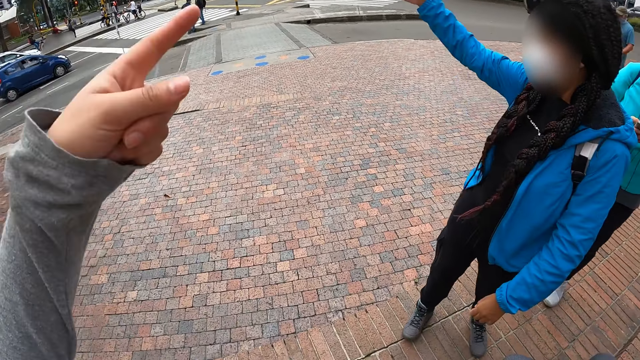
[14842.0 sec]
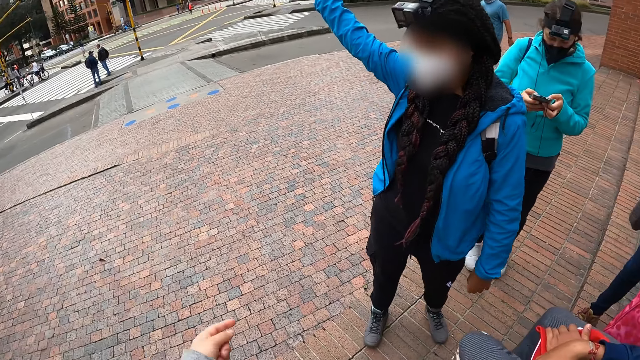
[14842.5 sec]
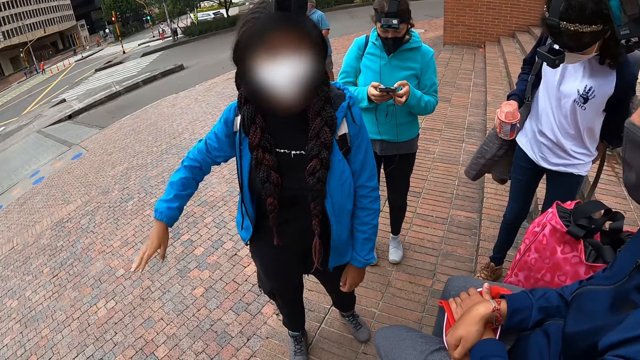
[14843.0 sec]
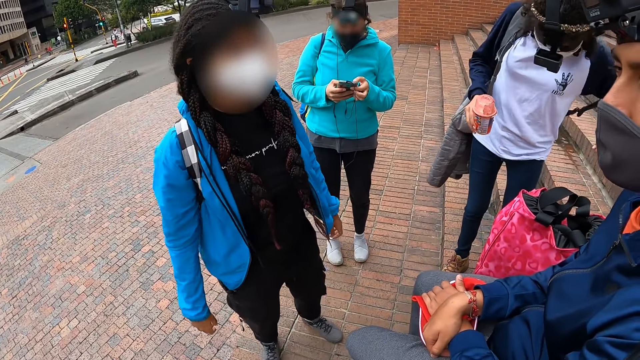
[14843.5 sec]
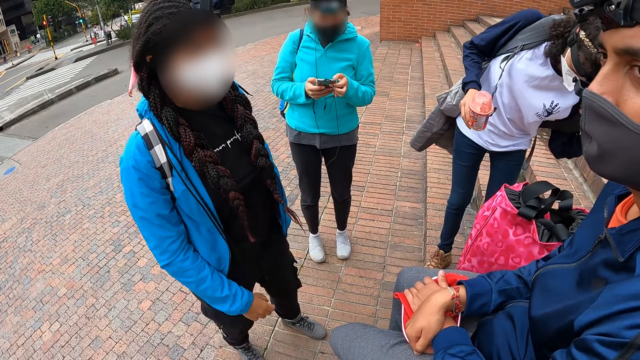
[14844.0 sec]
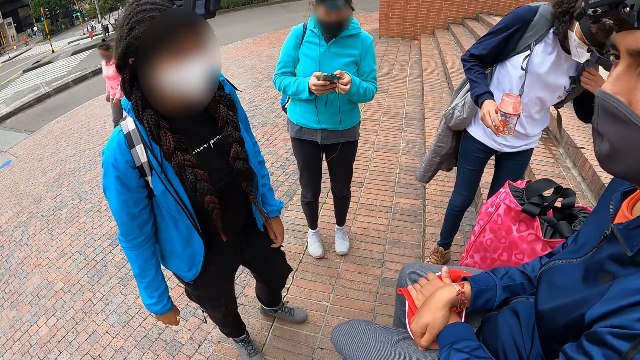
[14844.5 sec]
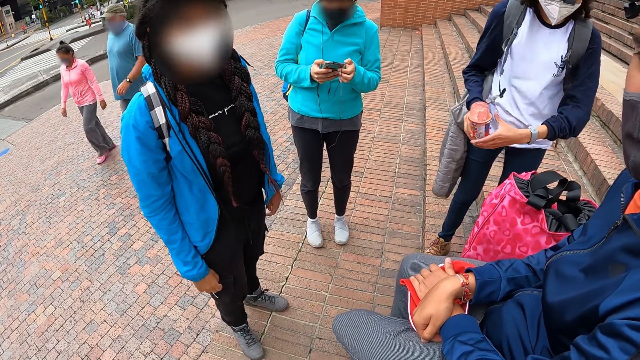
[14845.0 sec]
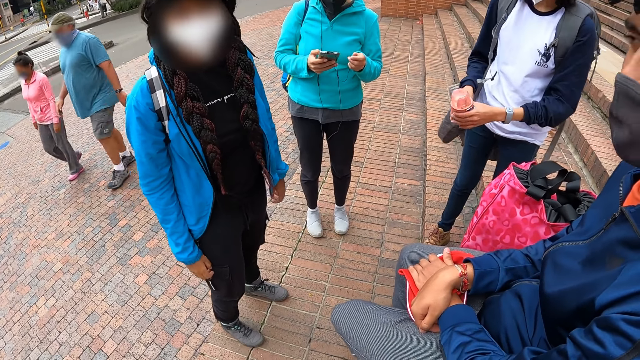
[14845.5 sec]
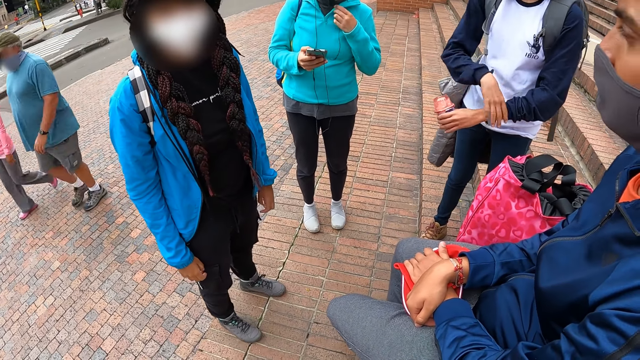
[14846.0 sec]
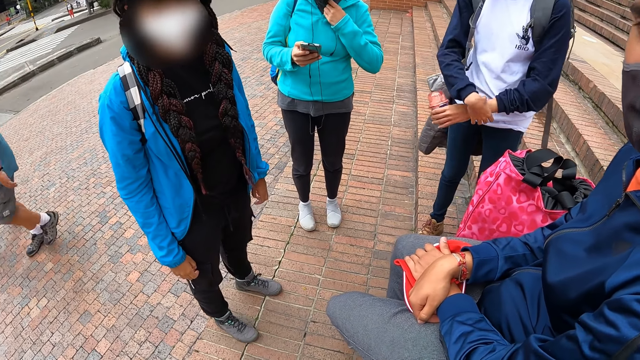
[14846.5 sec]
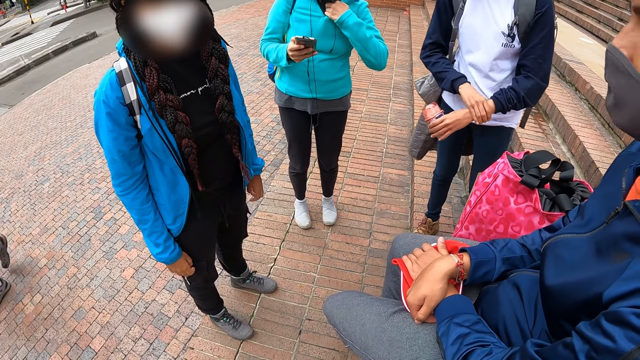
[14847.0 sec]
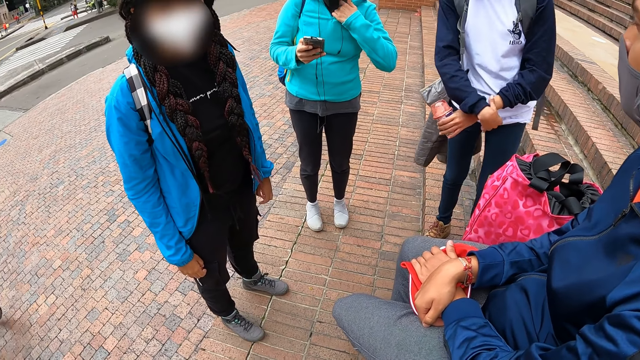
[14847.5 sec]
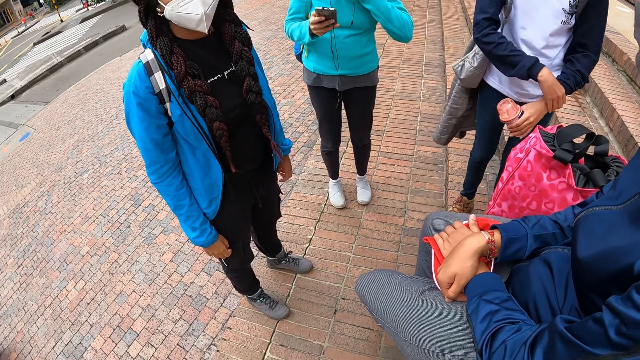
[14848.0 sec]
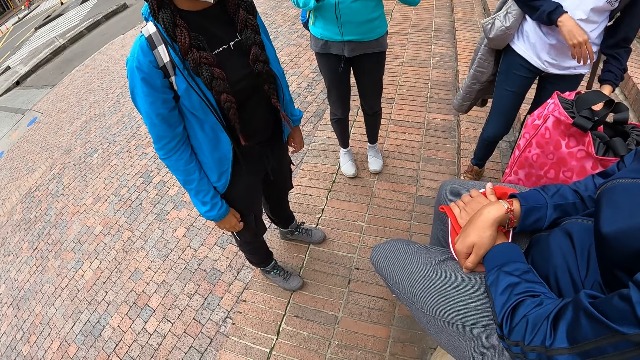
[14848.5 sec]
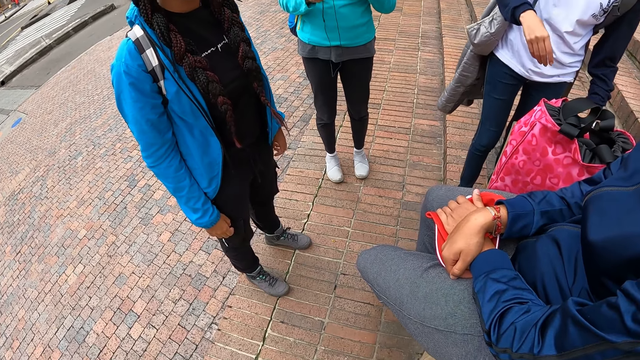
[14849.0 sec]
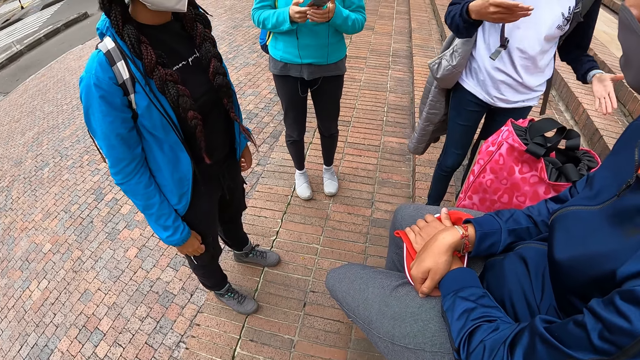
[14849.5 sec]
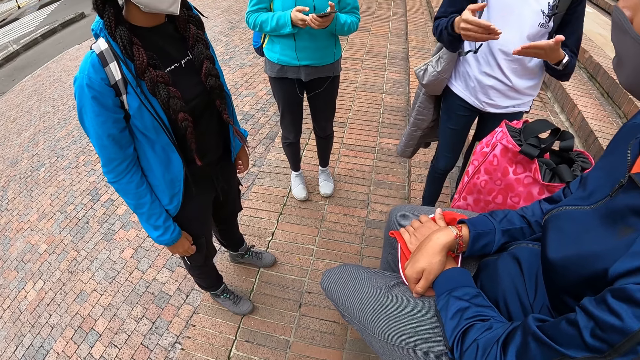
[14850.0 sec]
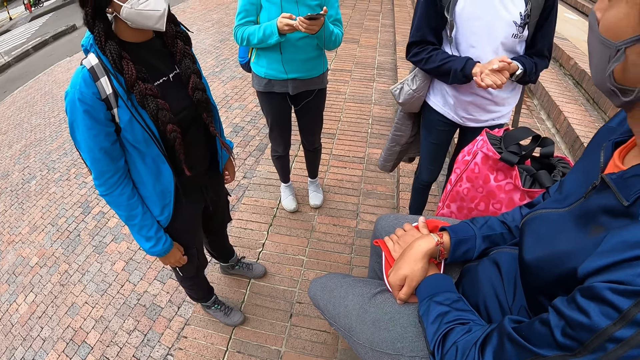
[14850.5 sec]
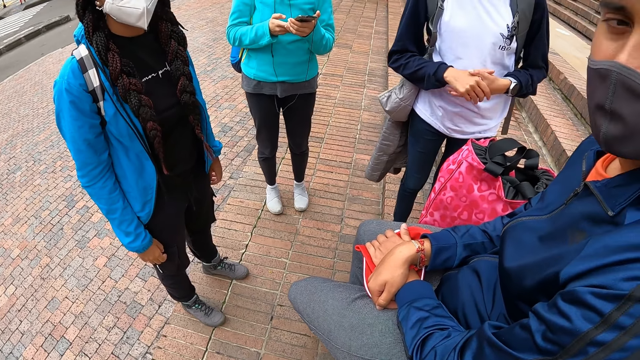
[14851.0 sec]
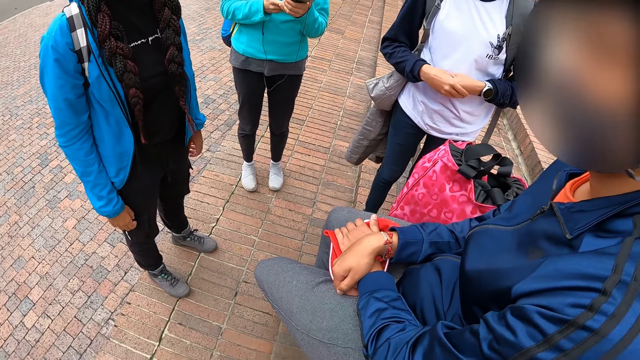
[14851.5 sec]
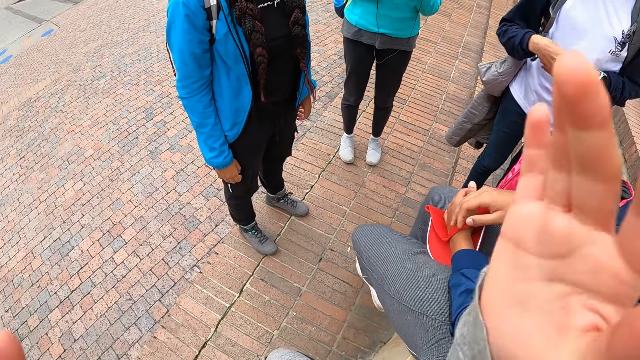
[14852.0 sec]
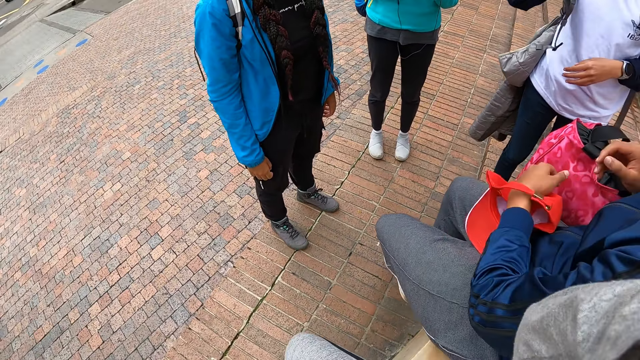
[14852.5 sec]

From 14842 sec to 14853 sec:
The camera wearer points the finger. A woman operates the mobile phone with her hands. Another woman passes the bottle in her right hand to her left hand. The second woman adjusts a watch on her left hand with her right hand. The camera wearer interacts with a man, the second woman, a third woman and the first woman. The second woman drops the bottle in her left hand on the concrete deck. The camera wearer touches her face with her right hand.
